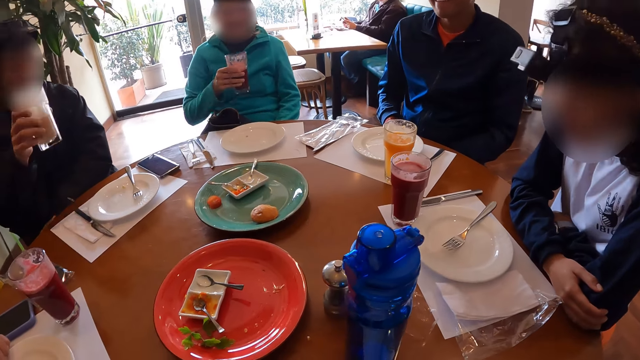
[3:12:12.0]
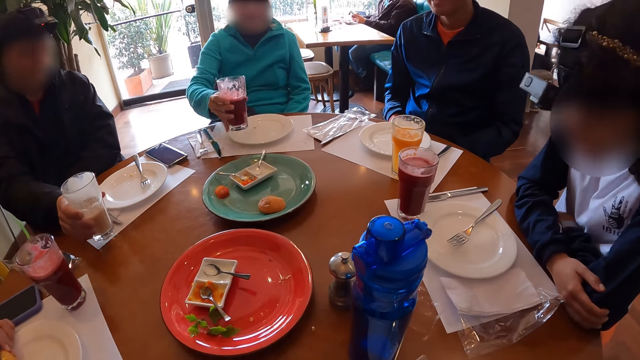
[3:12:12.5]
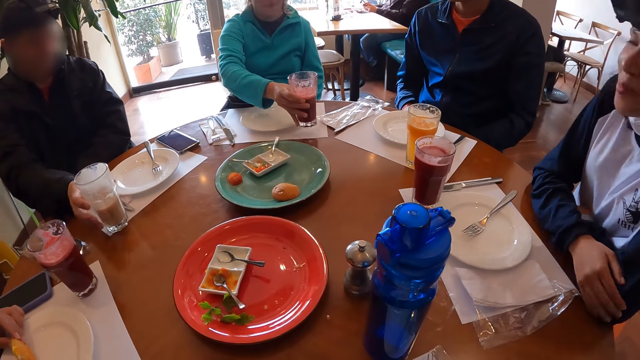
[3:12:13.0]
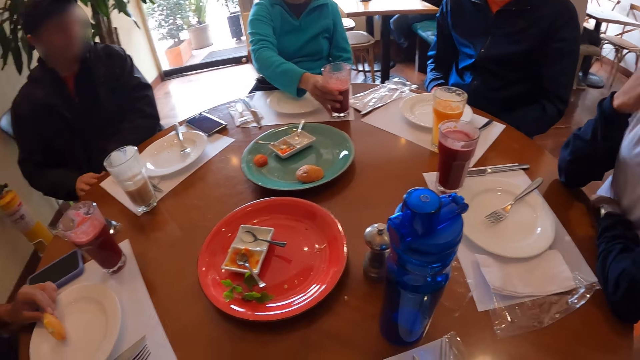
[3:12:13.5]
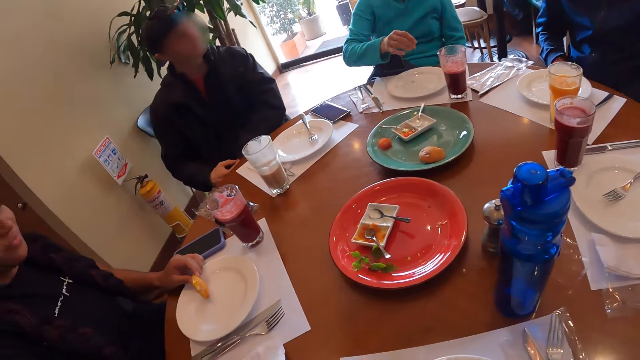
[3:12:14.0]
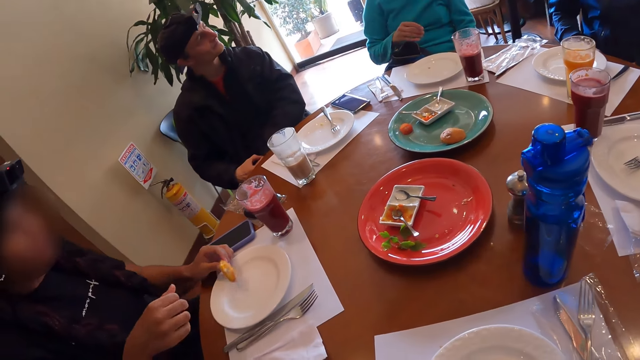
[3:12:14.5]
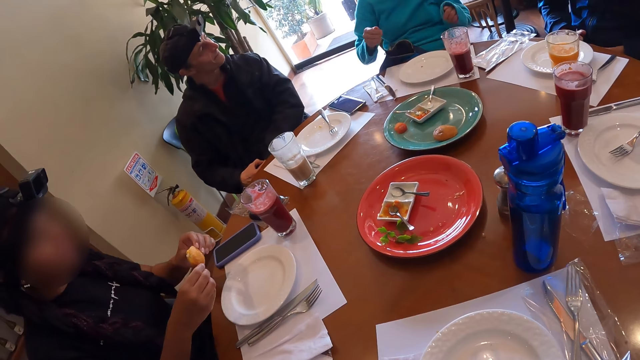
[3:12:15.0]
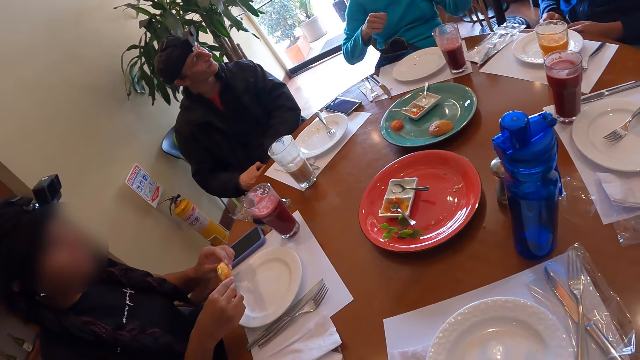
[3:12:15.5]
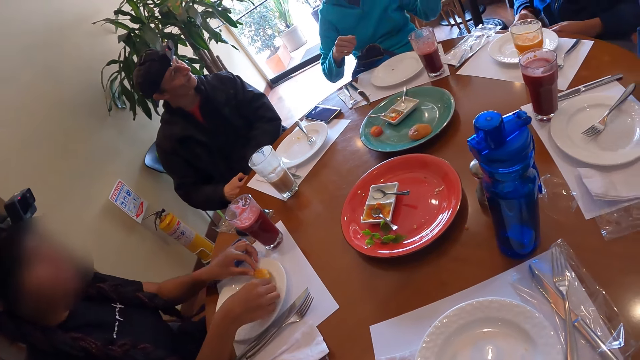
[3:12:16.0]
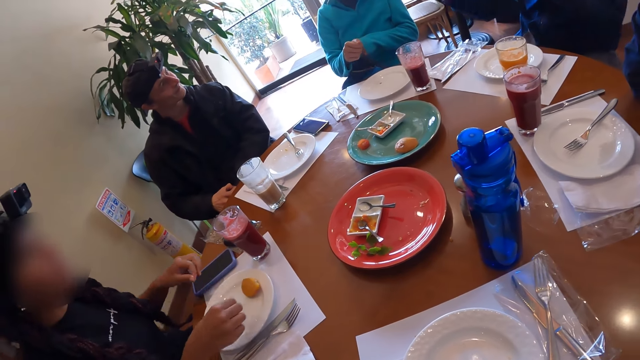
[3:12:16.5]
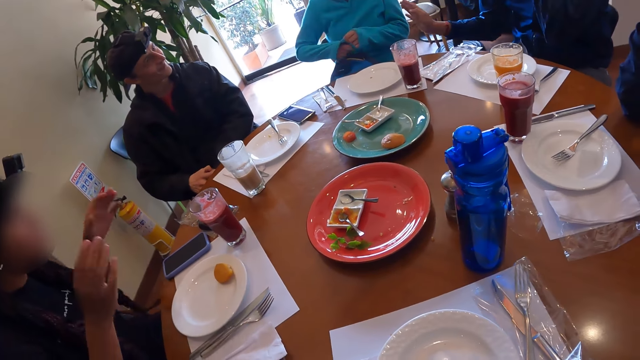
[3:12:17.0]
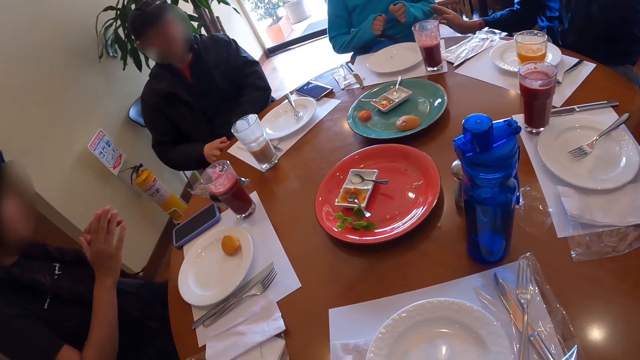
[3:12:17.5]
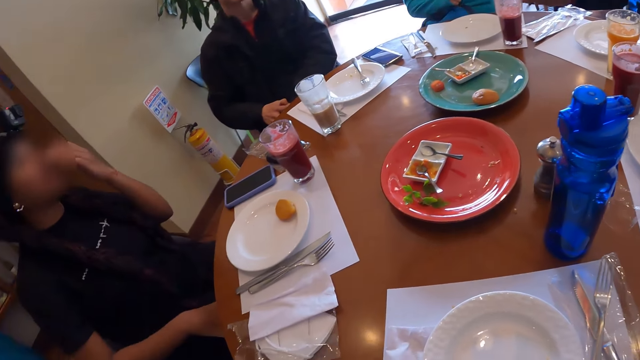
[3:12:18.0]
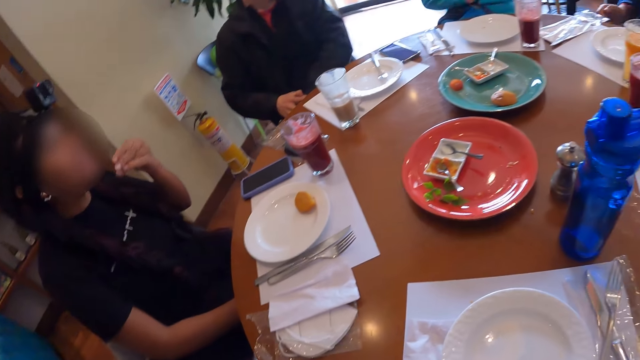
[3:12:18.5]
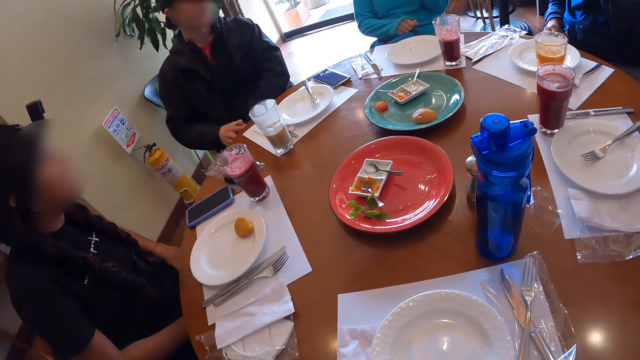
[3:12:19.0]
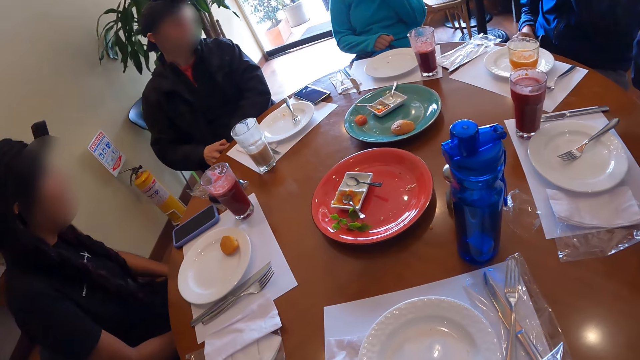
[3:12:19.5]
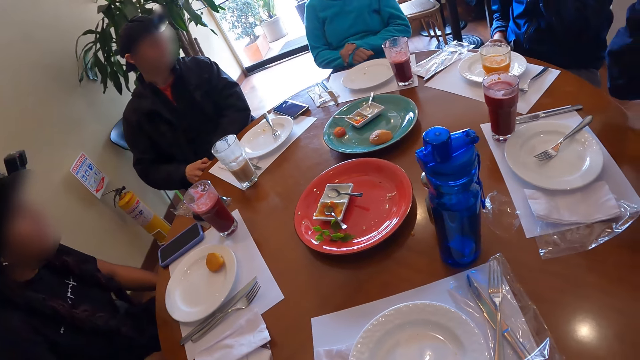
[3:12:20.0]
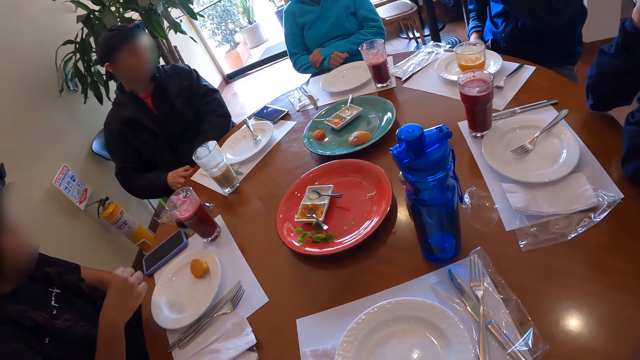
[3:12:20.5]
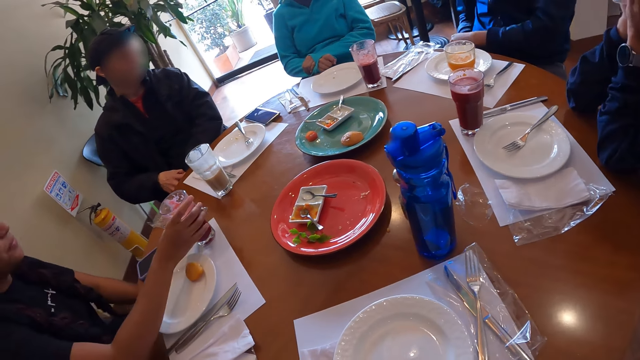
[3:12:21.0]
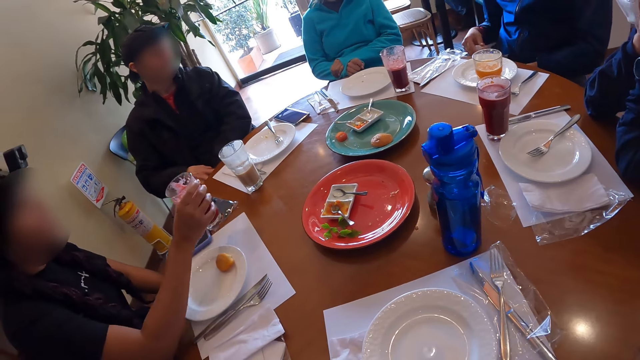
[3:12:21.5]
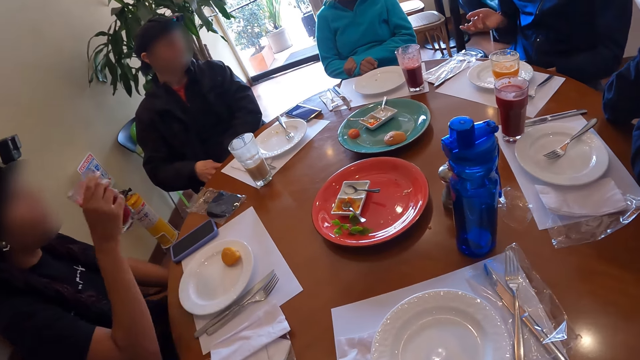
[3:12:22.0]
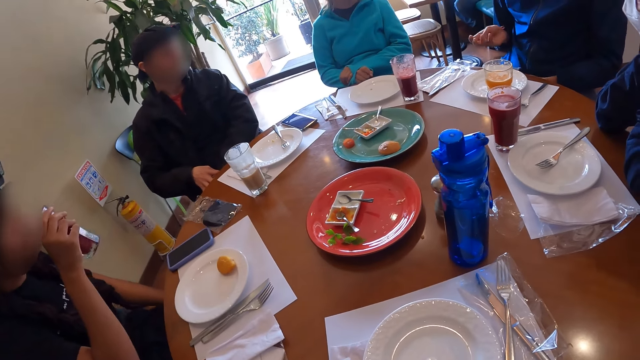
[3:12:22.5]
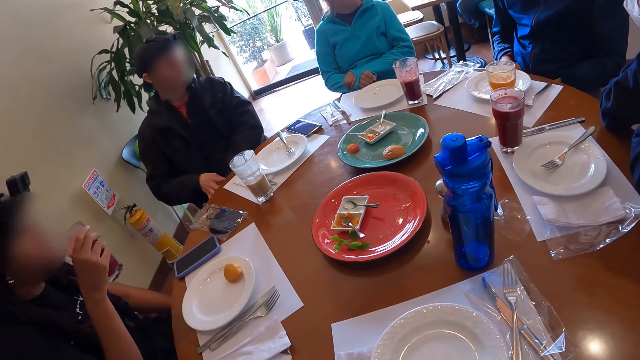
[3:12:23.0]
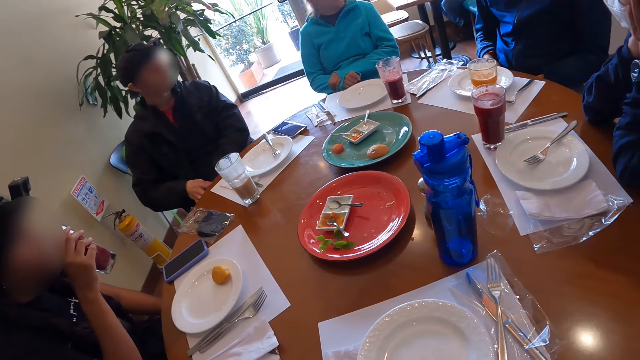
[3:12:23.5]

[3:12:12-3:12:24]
A man drops the glass of juice on the table mat on the table with his right hand. A woman drops the glass of juice on the table mat on the table with her right hand. The woman moves her hands. The woman pulls the sweater sleeve on her right hand with her left hand. Another man uses gestures. A third man touches the woman's left hand with his right hand. The woman moves her hand and places her left hand on her right hand on her lap. Another woman places her hands on the table on her face. The second man moves his hands.

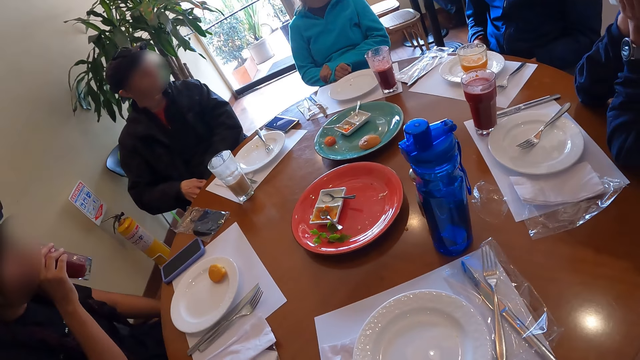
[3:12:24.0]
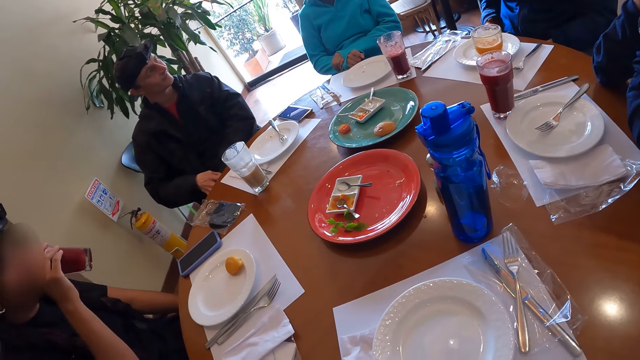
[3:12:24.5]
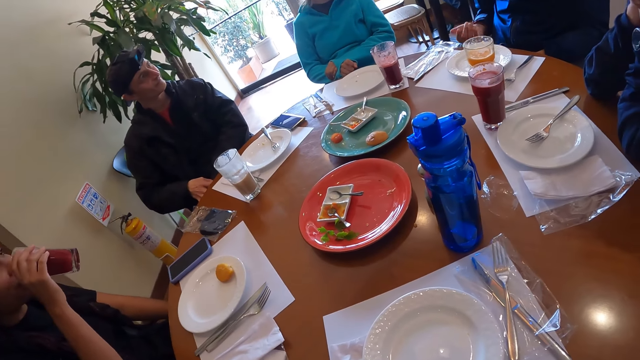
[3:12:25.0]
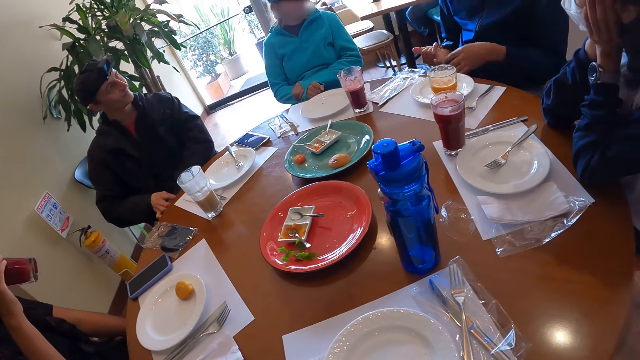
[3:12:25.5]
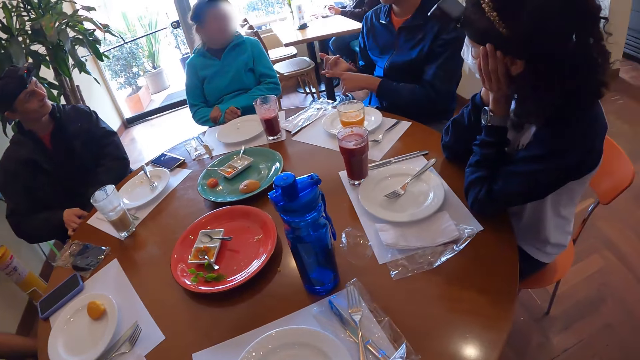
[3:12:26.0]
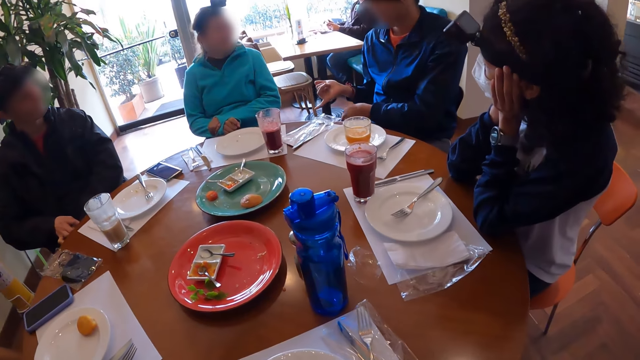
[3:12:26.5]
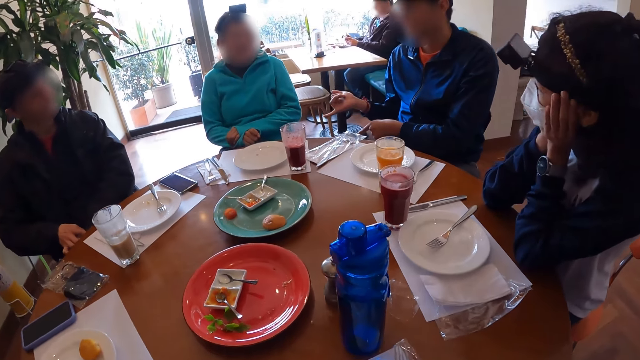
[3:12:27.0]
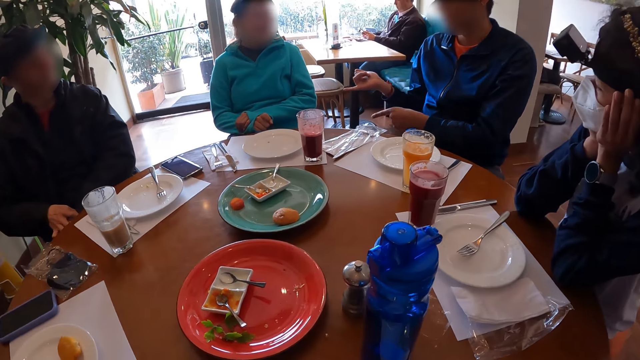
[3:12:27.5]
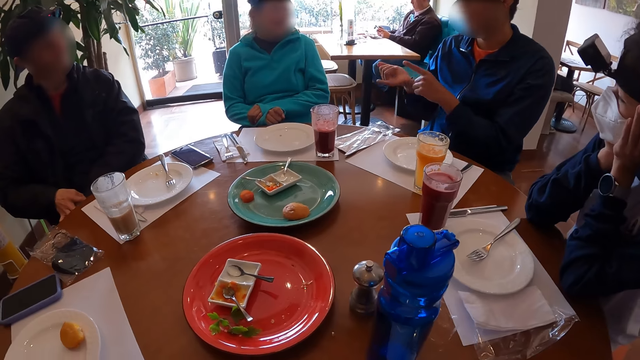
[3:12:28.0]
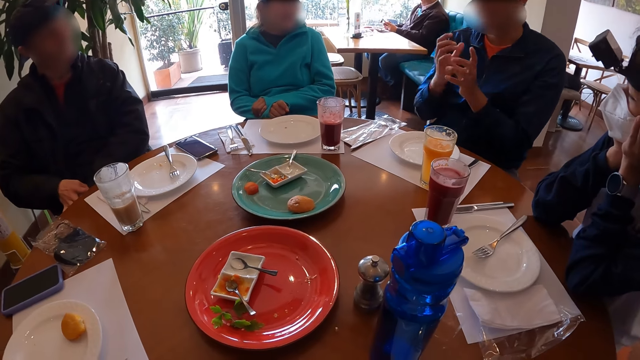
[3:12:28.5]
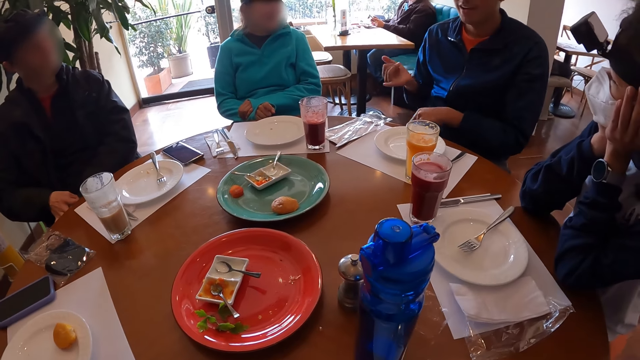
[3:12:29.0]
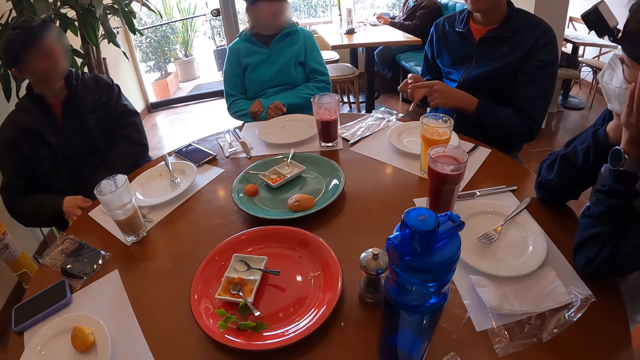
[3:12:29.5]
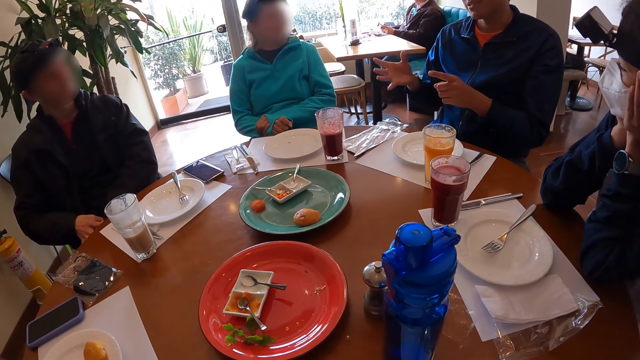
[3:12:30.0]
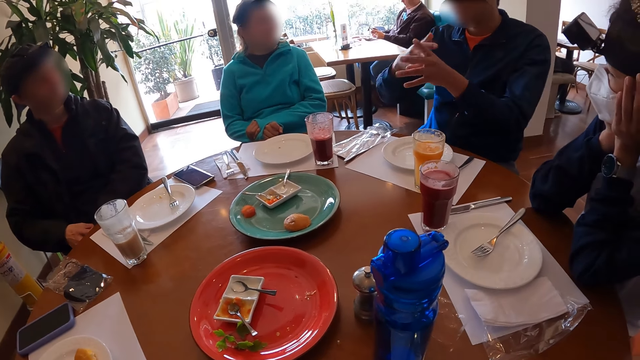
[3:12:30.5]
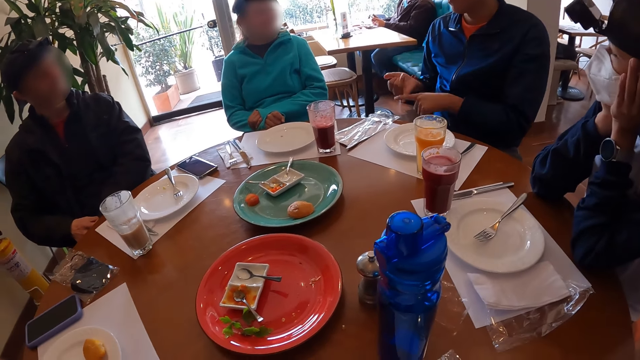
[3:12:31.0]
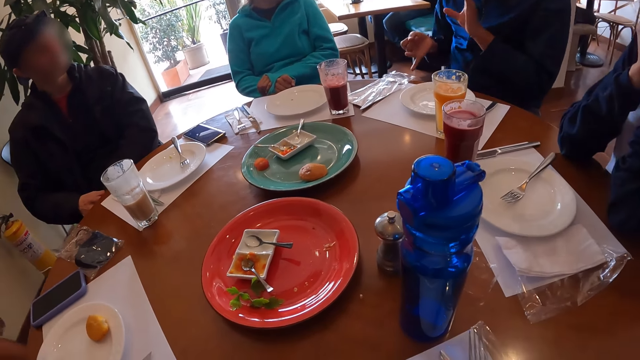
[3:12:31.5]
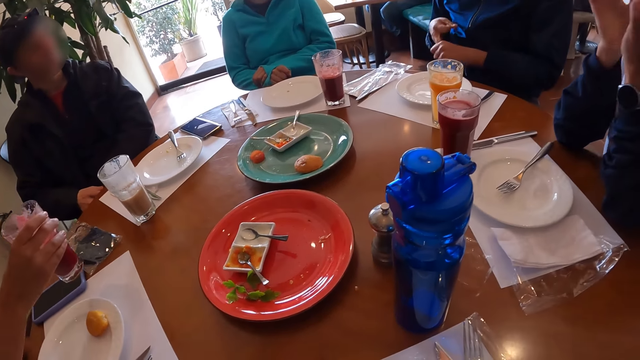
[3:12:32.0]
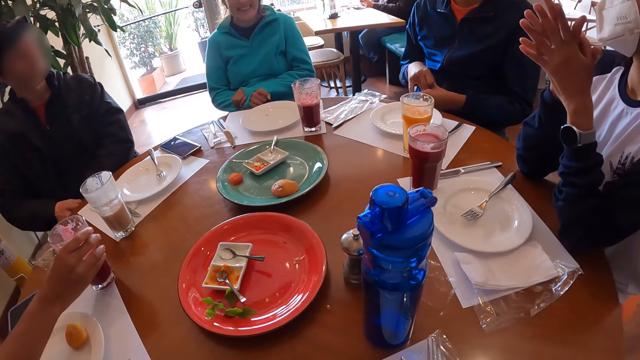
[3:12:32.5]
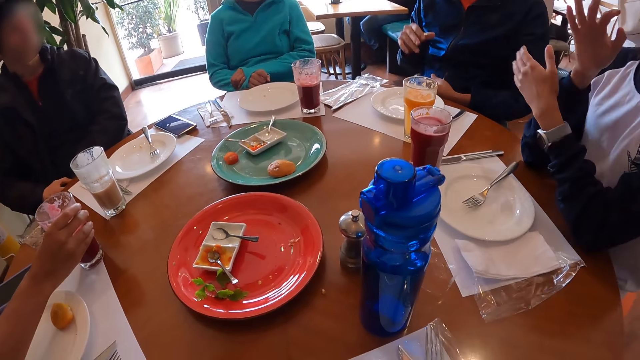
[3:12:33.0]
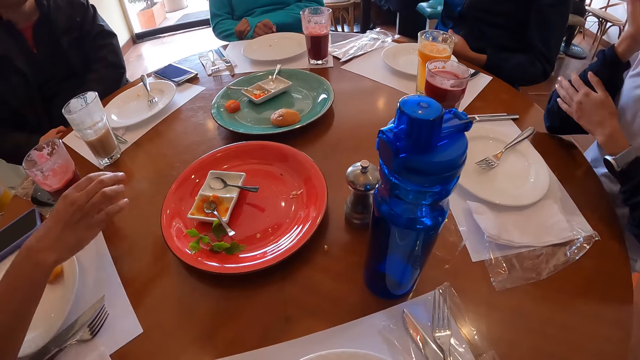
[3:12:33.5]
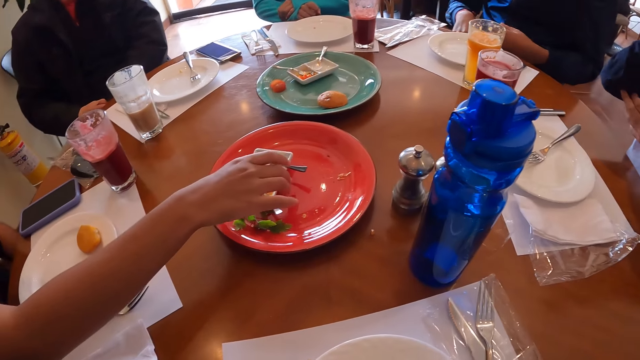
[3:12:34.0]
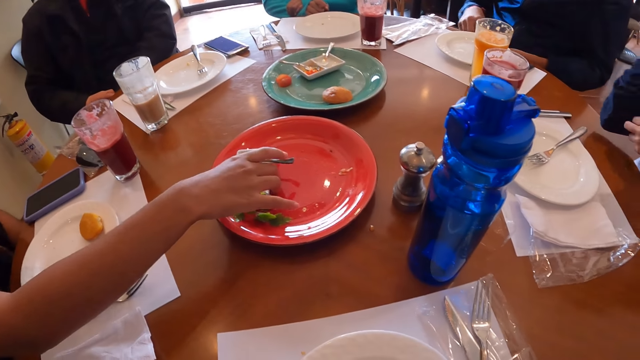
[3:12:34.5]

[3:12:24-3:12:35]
A man uses gestures. A woman removes her hands on the table from her face.
